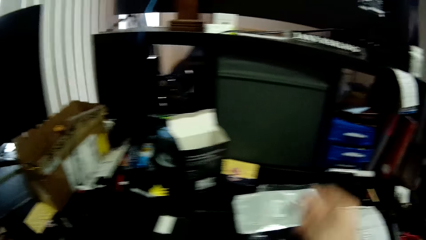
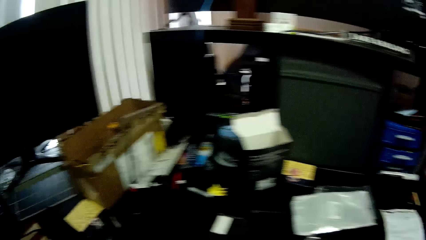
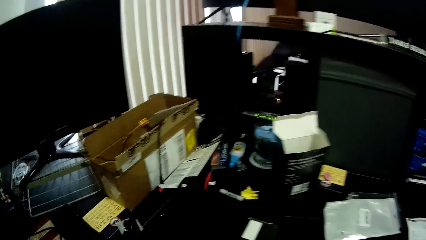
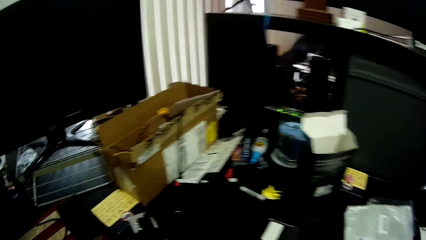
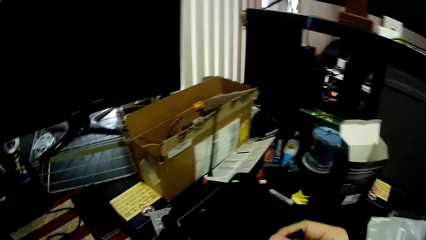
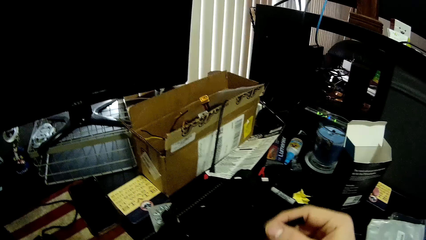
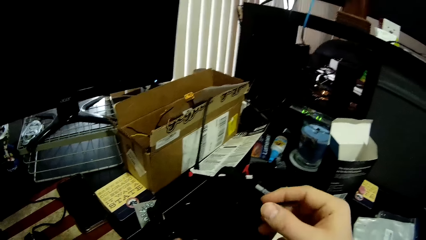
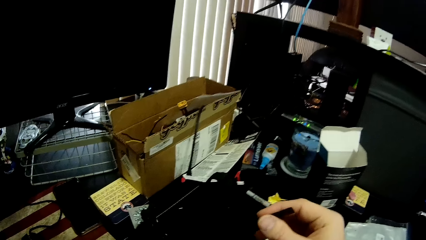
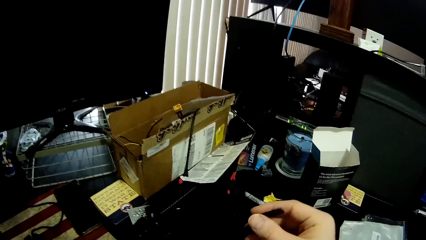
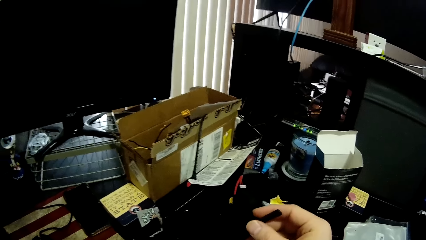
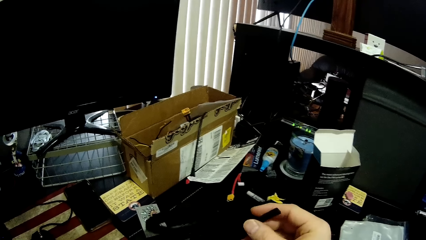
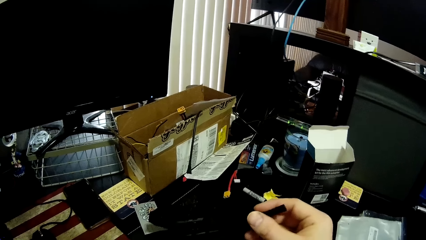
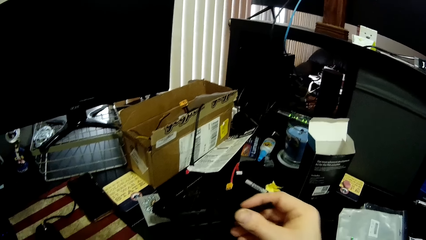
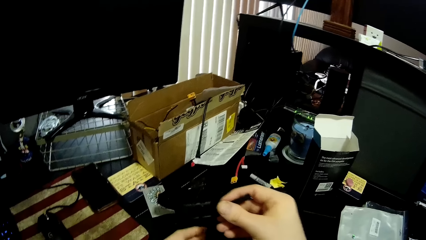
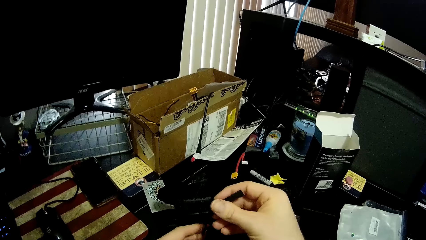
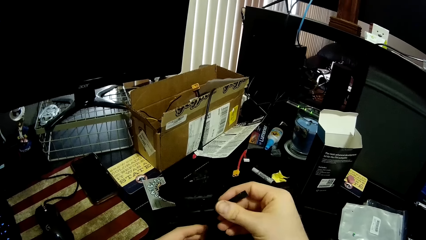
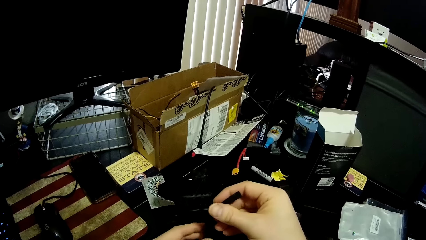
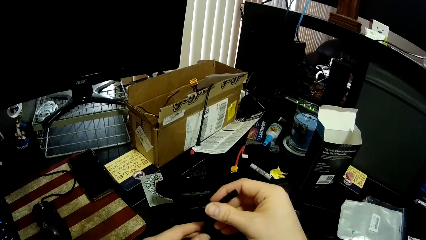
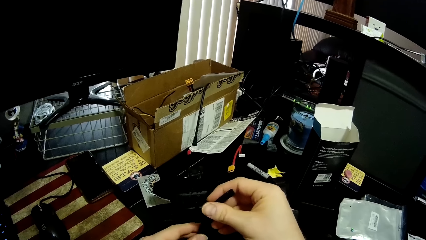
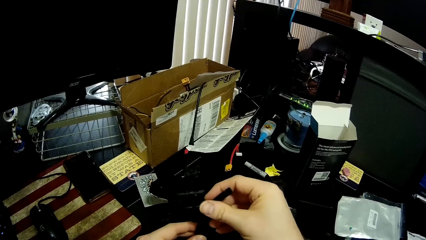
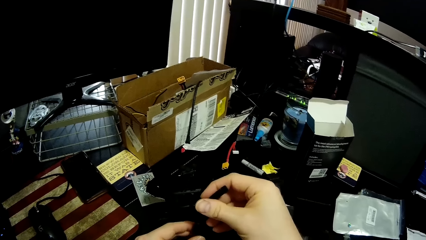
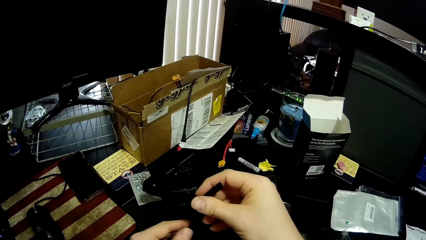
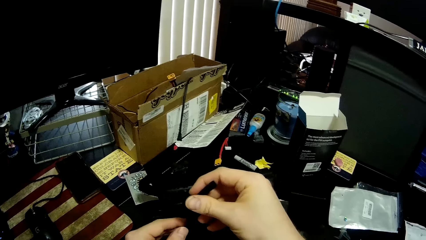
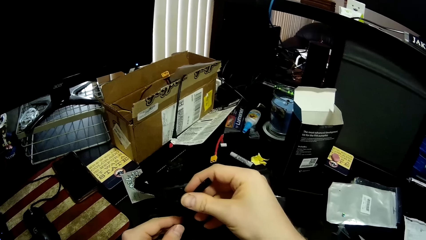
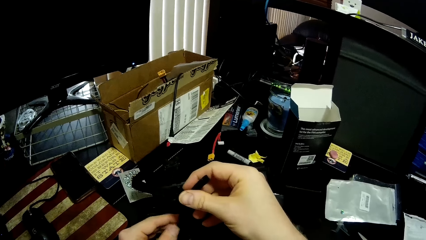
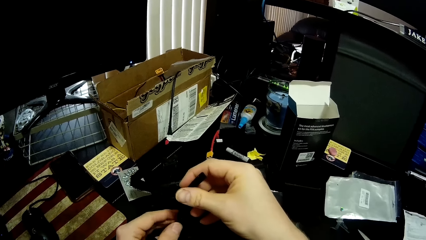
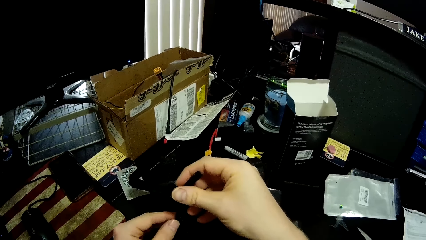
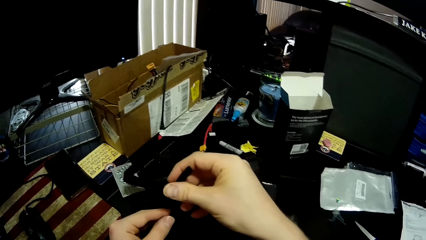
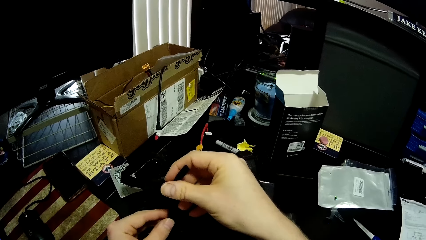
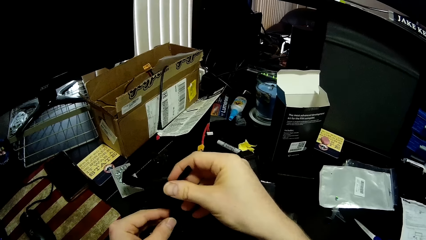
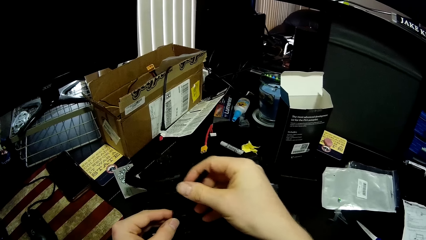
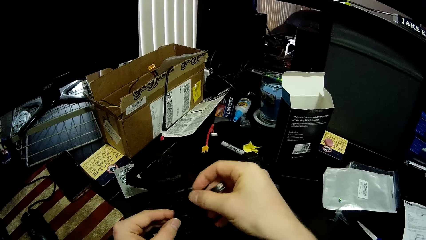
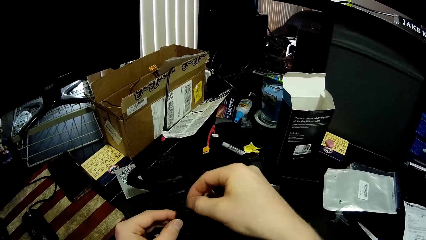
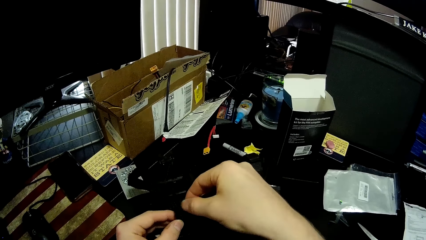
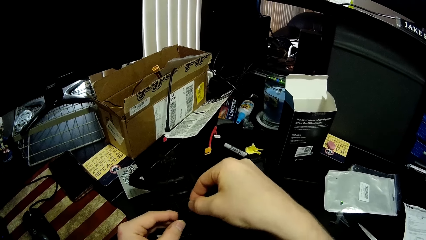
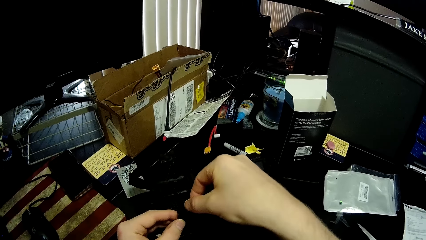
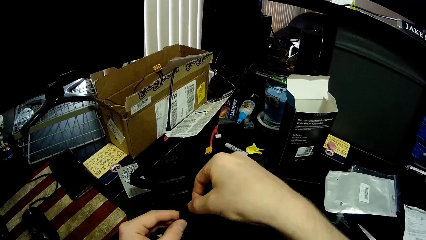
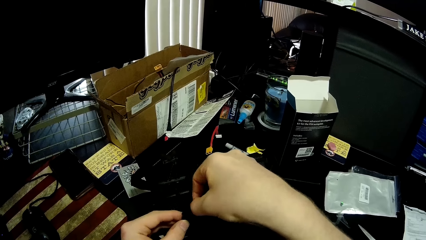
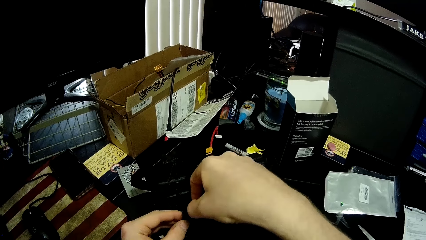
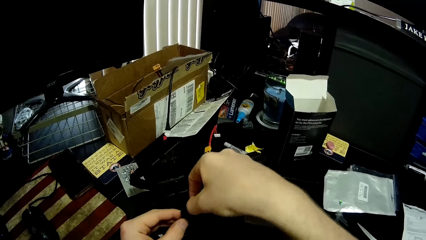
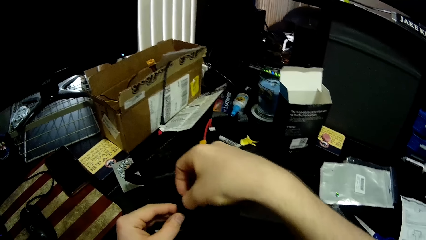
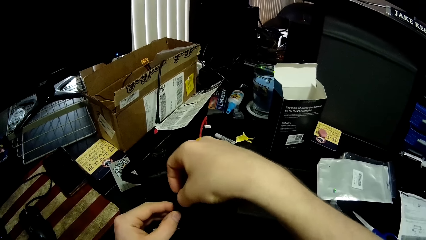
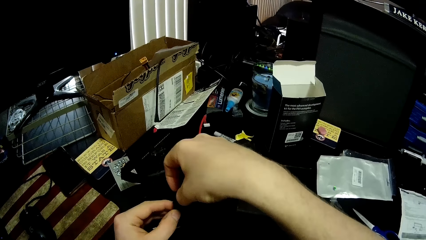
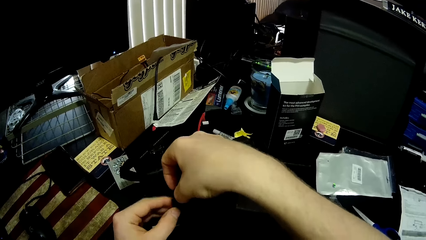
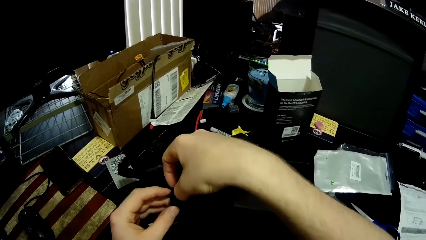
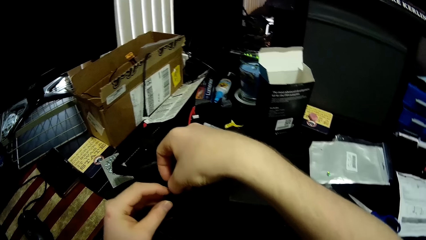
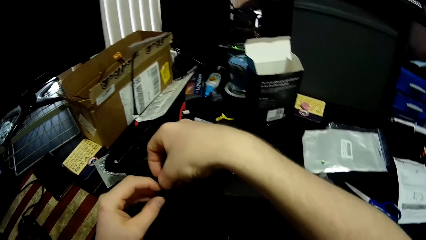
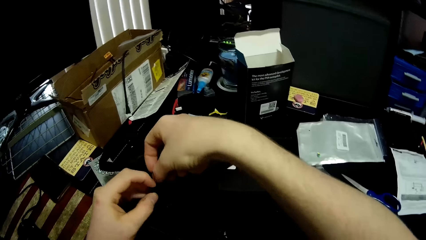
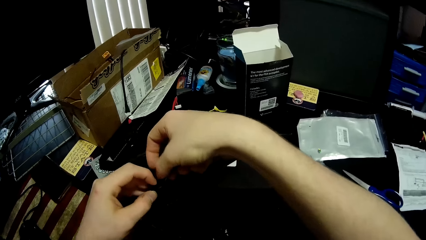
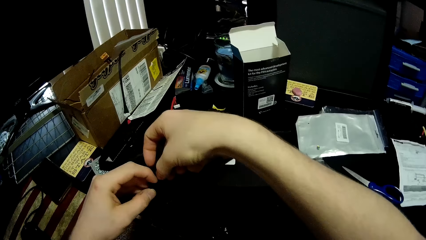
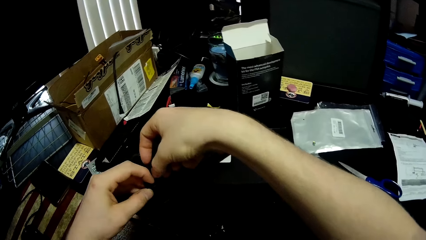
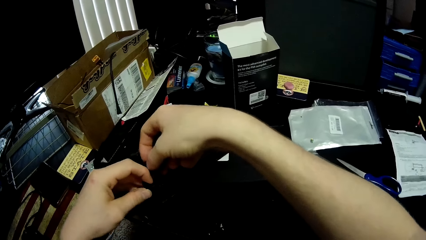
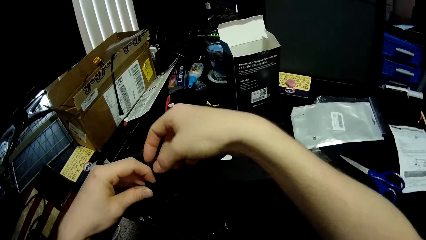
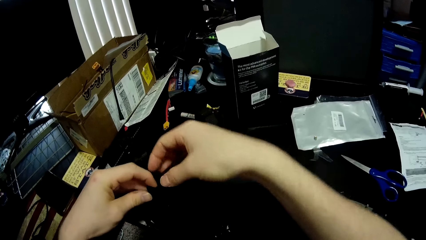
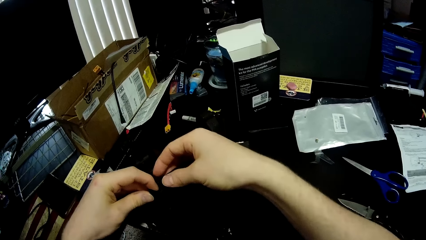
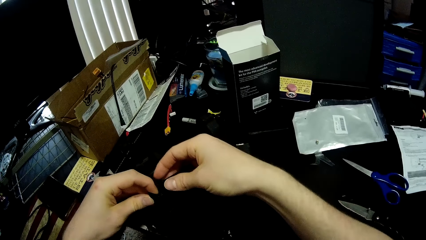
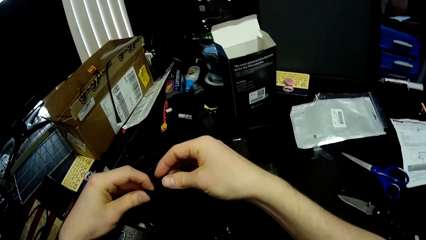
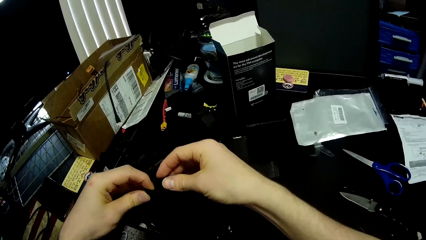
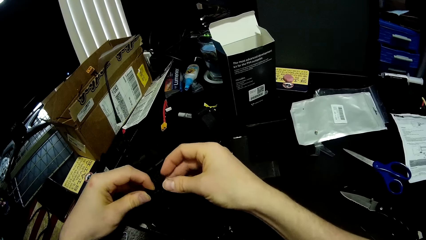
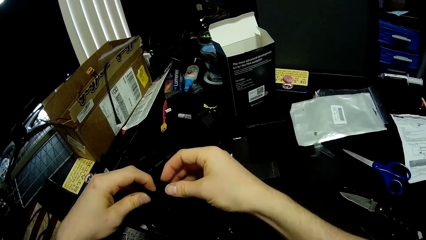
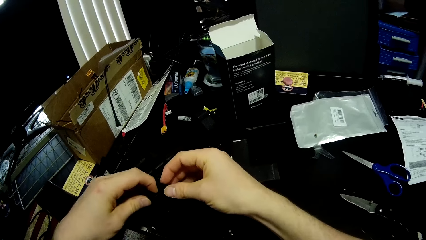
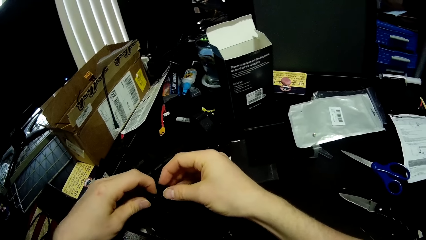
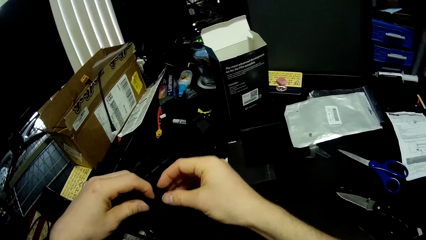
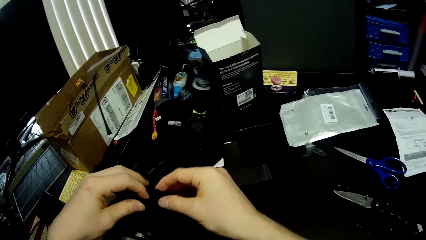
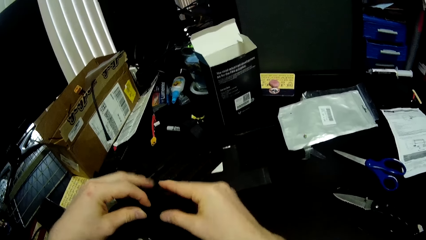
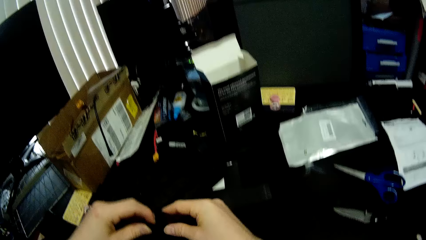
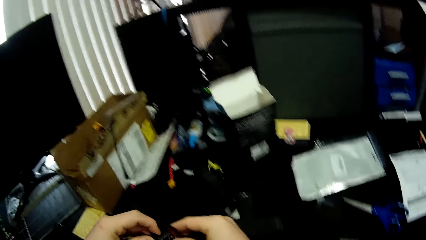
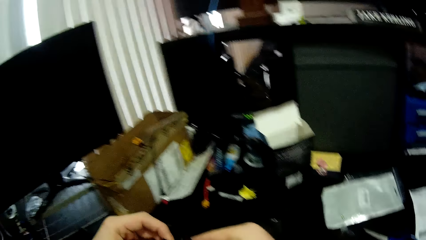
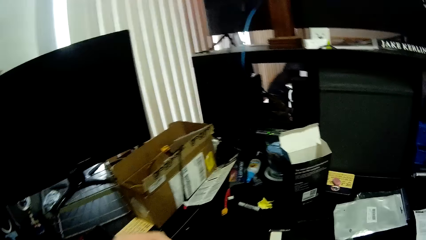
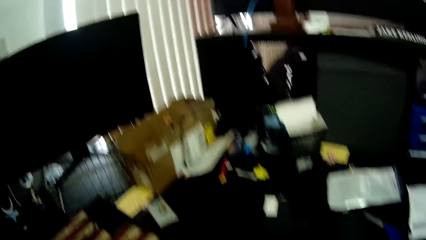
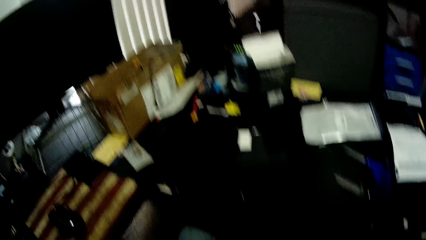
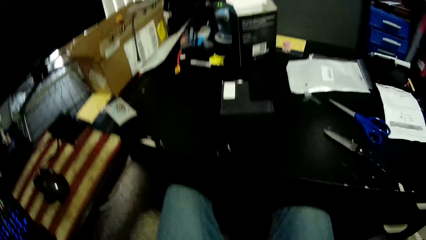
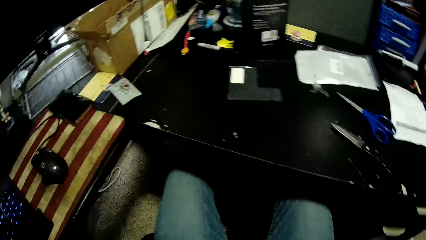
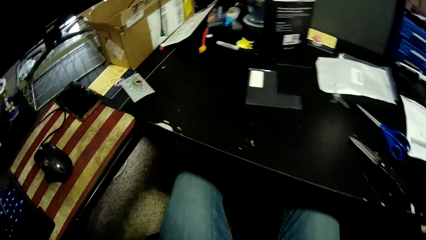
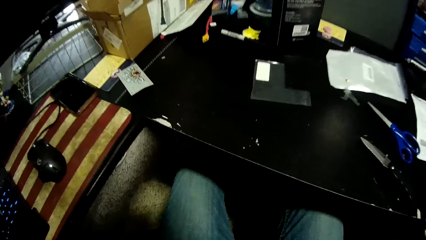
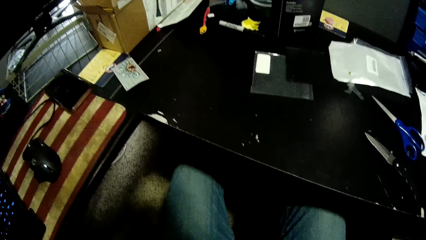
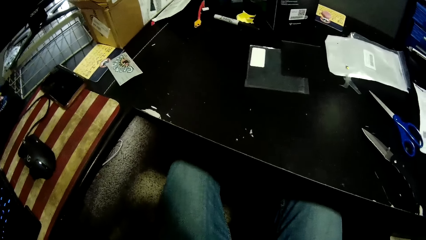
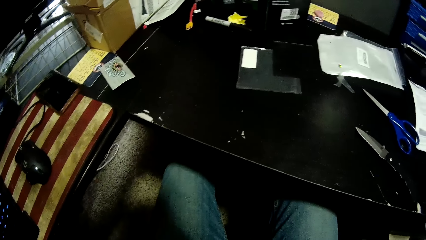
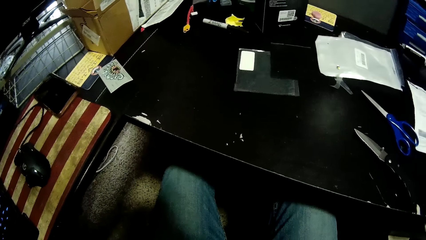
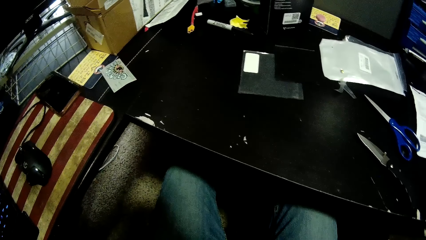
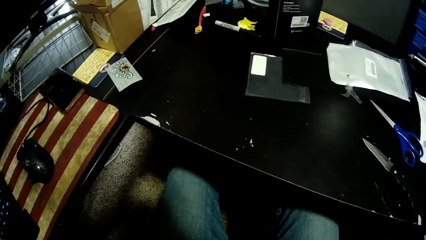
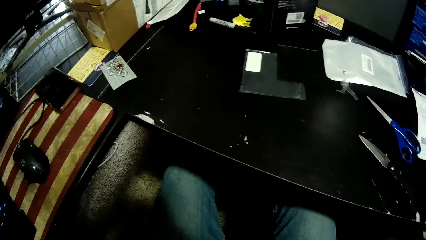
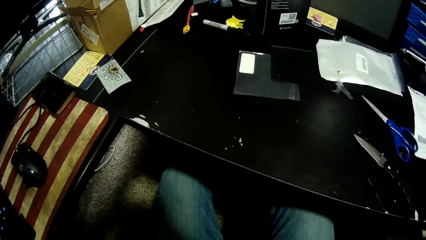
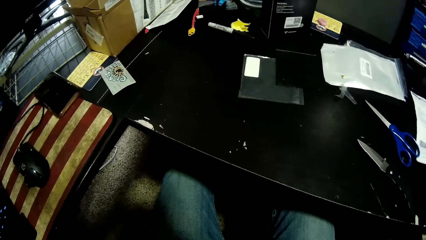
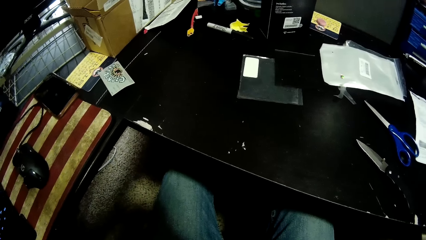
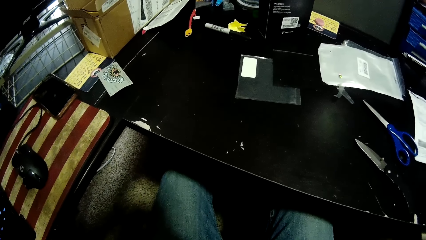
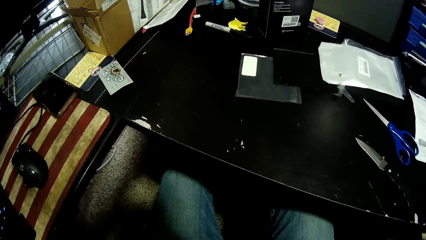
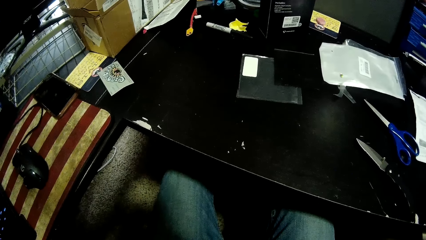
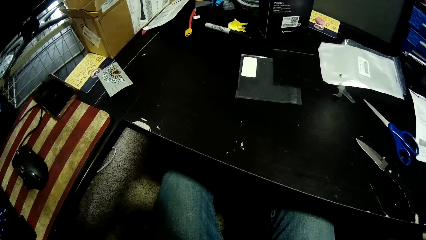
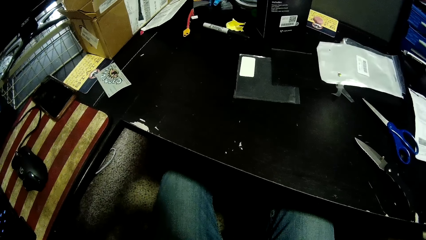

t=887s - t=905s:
The camera wearer presses a part of the rubber piece in his right hand against the rubber piece in his left hand. He makes a stationery holder. He takes the stationery holder.
